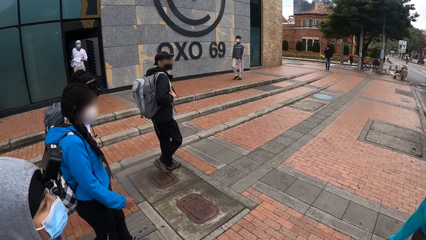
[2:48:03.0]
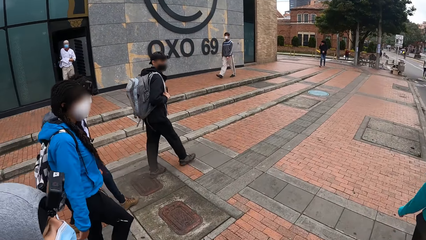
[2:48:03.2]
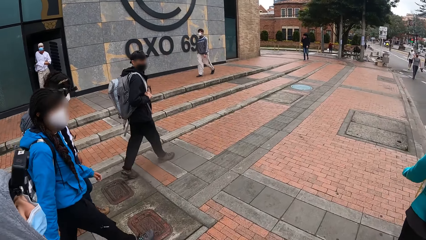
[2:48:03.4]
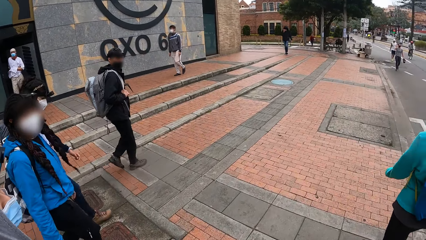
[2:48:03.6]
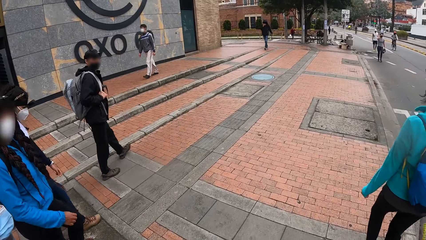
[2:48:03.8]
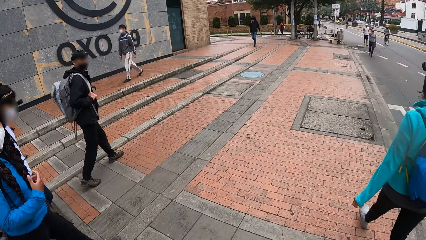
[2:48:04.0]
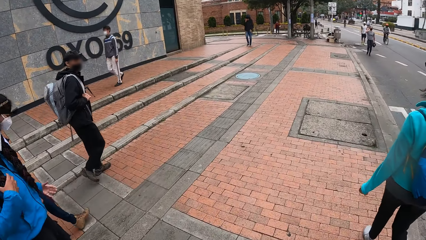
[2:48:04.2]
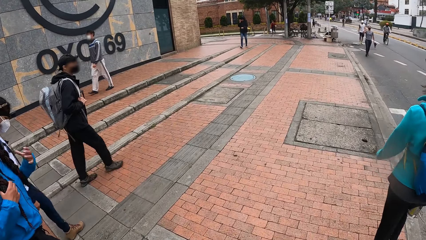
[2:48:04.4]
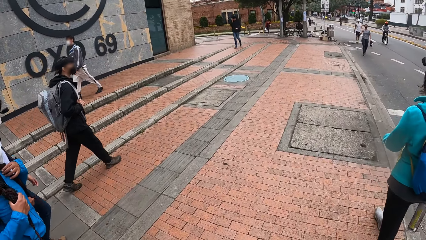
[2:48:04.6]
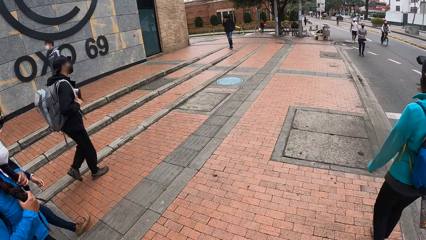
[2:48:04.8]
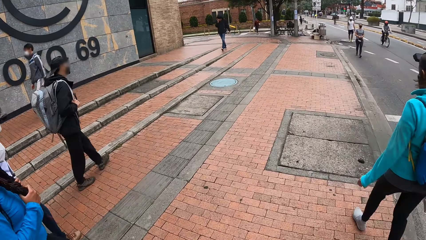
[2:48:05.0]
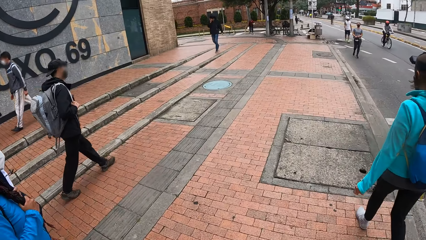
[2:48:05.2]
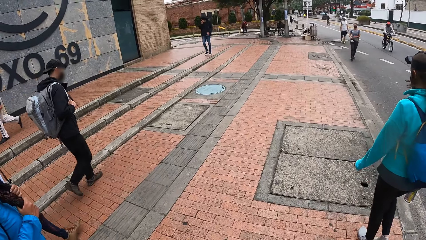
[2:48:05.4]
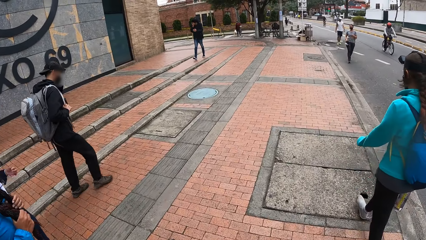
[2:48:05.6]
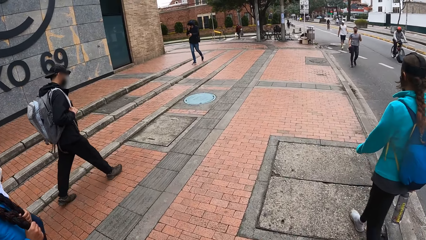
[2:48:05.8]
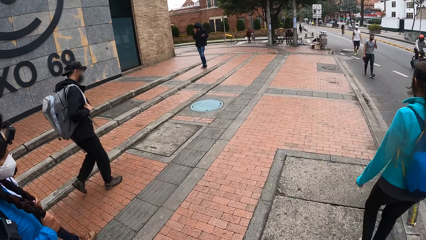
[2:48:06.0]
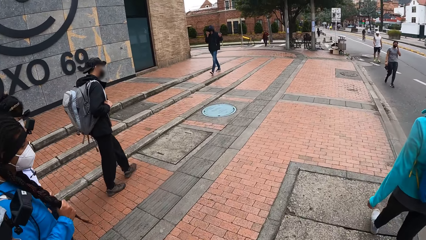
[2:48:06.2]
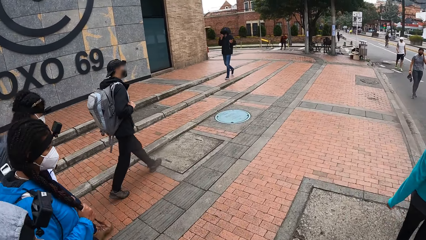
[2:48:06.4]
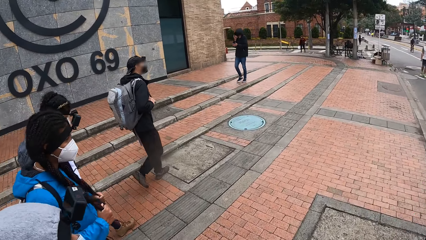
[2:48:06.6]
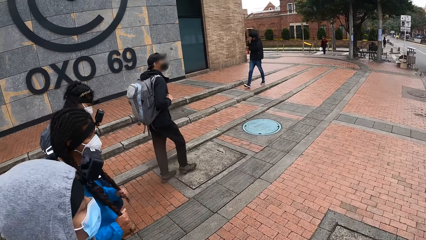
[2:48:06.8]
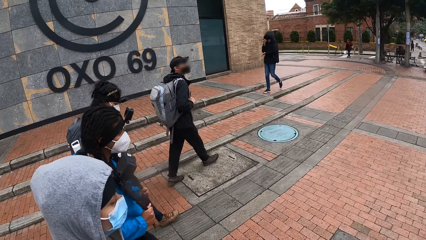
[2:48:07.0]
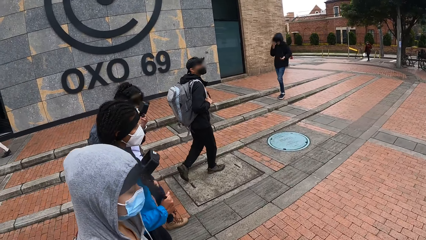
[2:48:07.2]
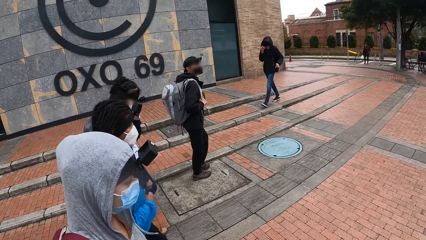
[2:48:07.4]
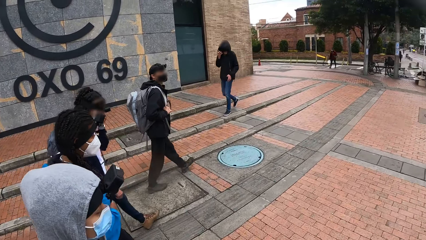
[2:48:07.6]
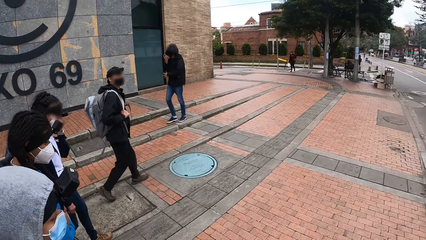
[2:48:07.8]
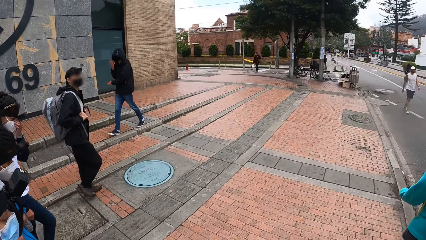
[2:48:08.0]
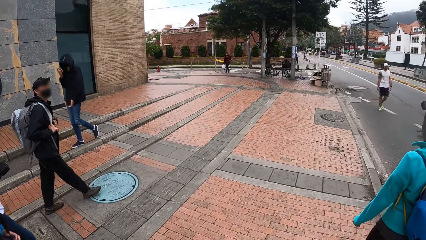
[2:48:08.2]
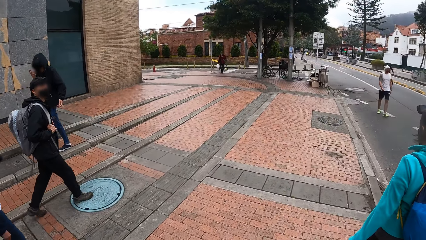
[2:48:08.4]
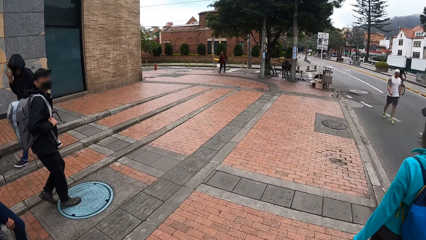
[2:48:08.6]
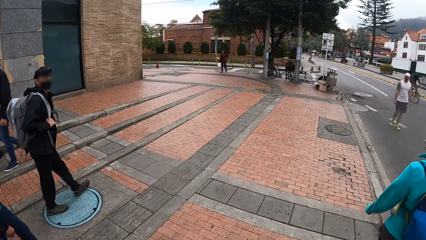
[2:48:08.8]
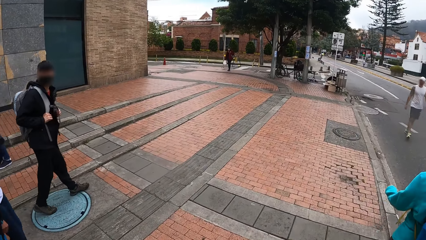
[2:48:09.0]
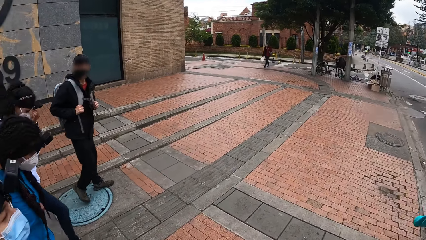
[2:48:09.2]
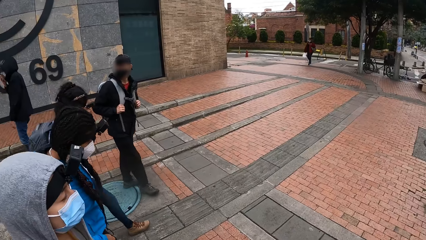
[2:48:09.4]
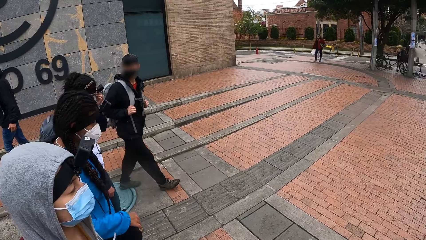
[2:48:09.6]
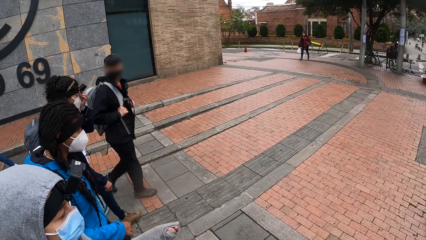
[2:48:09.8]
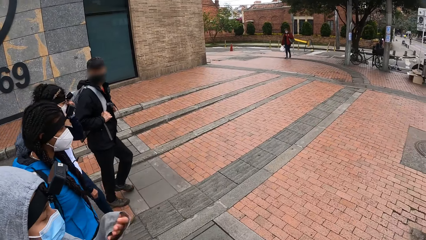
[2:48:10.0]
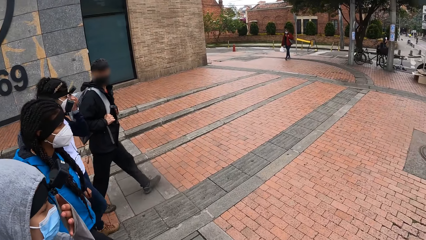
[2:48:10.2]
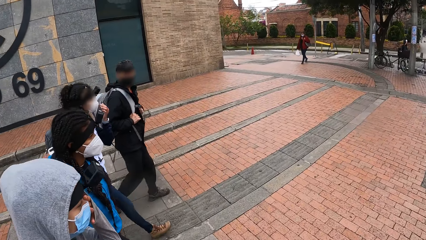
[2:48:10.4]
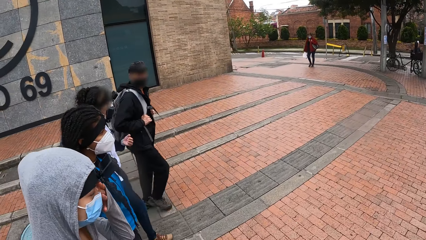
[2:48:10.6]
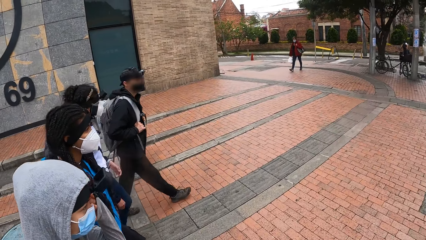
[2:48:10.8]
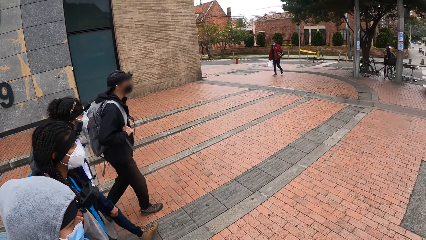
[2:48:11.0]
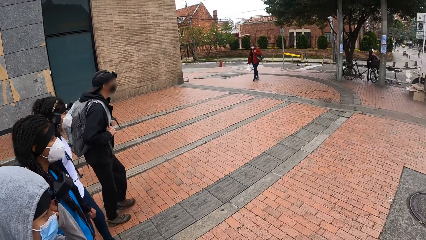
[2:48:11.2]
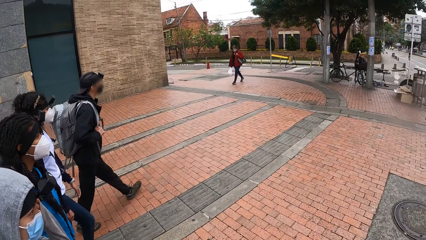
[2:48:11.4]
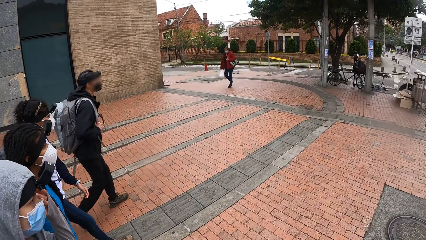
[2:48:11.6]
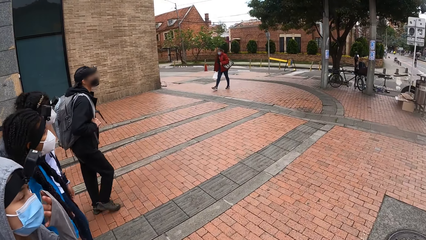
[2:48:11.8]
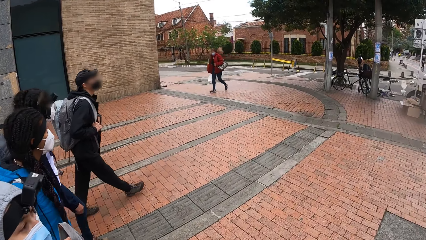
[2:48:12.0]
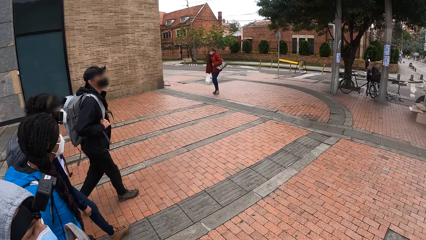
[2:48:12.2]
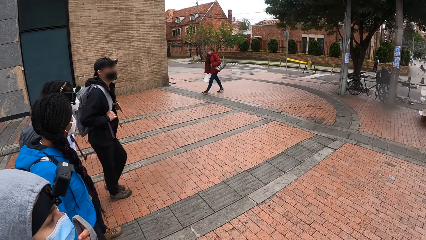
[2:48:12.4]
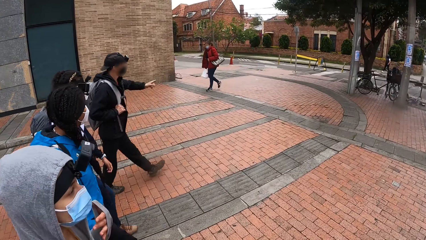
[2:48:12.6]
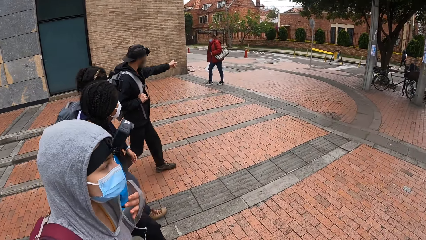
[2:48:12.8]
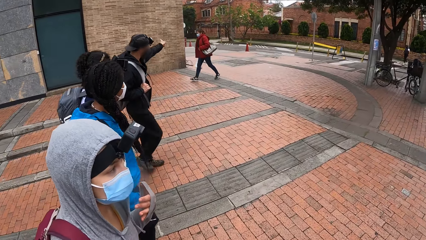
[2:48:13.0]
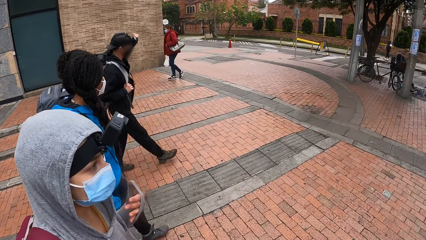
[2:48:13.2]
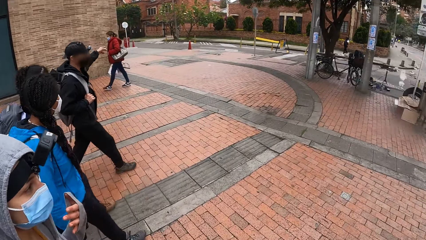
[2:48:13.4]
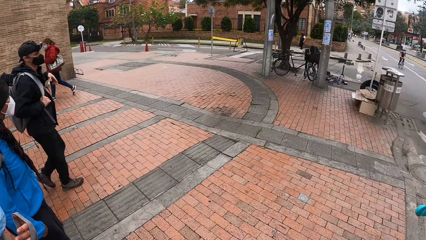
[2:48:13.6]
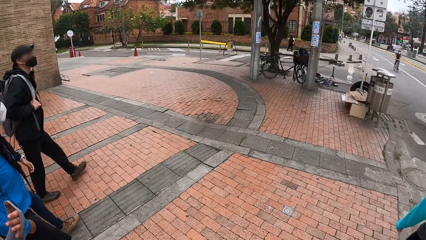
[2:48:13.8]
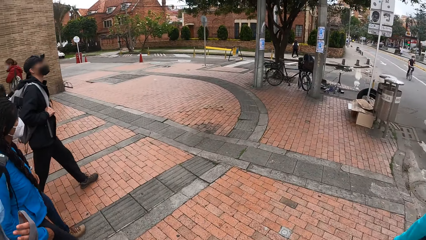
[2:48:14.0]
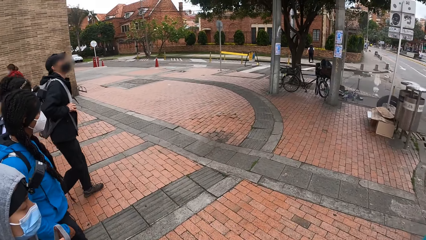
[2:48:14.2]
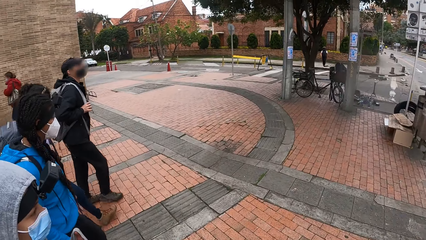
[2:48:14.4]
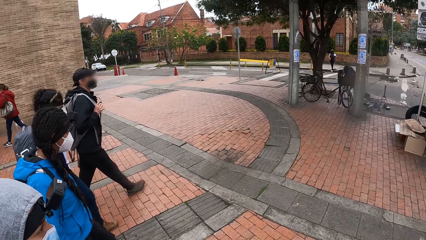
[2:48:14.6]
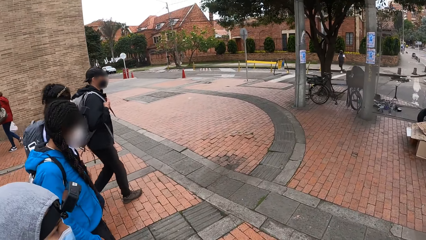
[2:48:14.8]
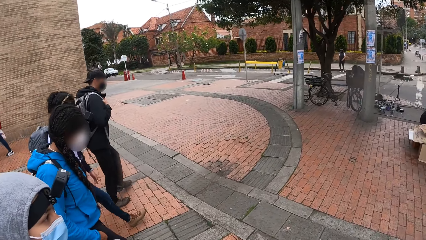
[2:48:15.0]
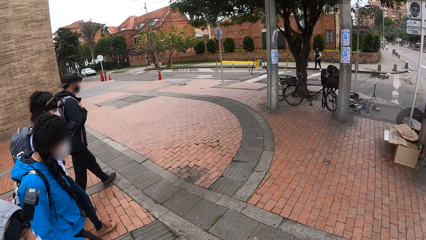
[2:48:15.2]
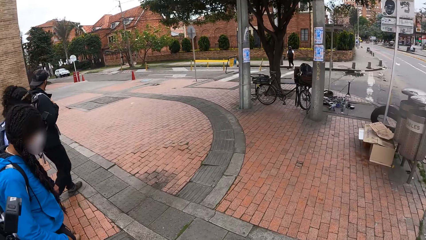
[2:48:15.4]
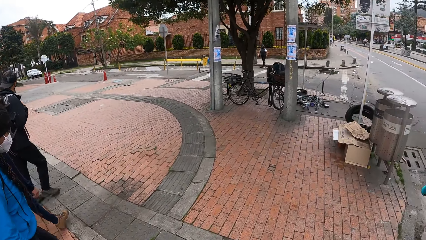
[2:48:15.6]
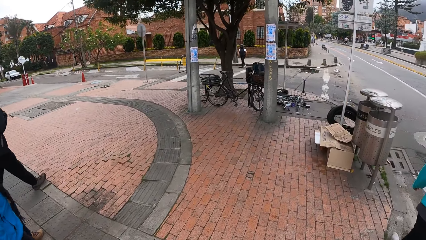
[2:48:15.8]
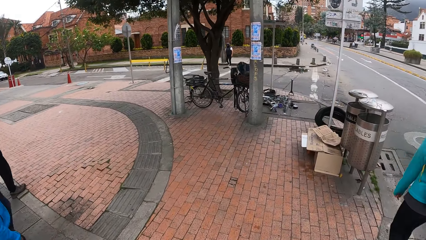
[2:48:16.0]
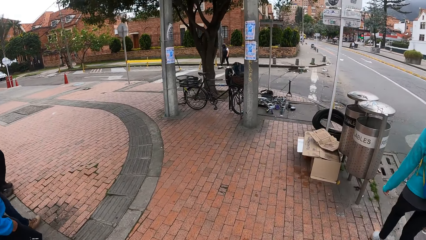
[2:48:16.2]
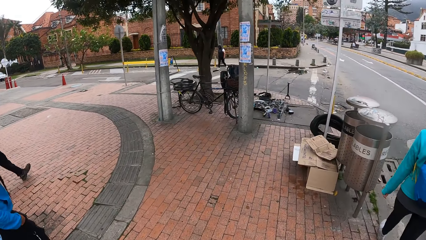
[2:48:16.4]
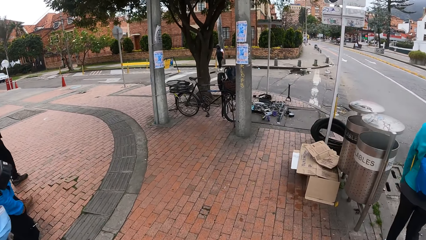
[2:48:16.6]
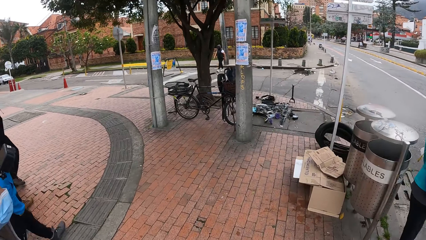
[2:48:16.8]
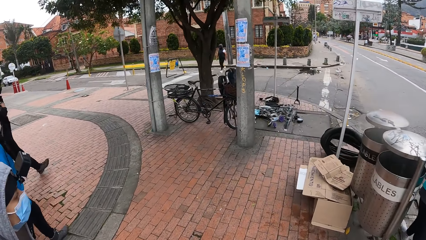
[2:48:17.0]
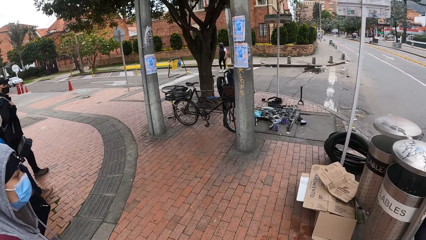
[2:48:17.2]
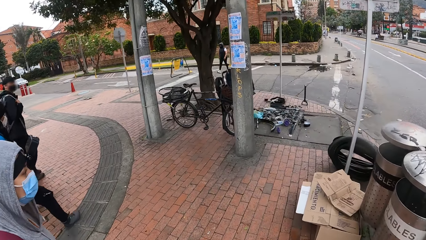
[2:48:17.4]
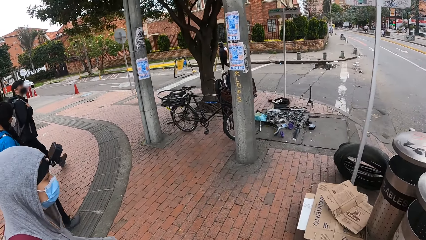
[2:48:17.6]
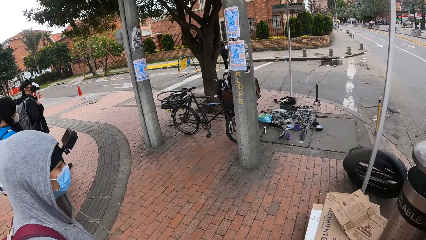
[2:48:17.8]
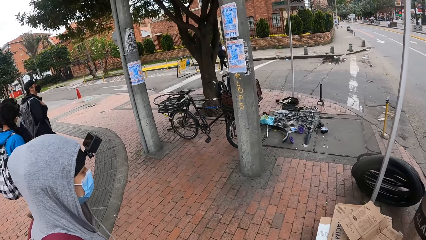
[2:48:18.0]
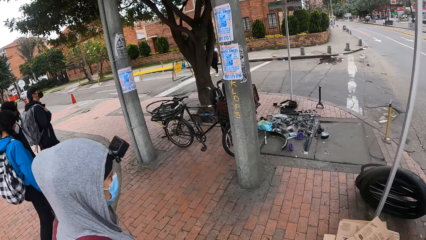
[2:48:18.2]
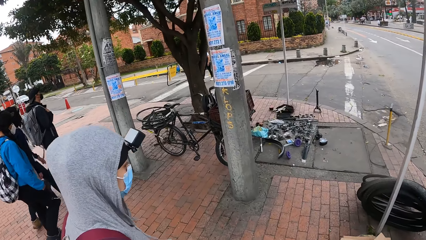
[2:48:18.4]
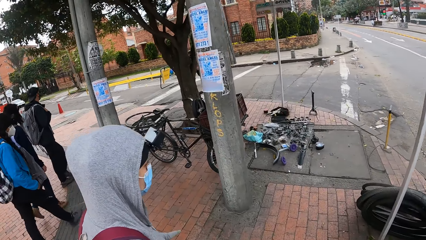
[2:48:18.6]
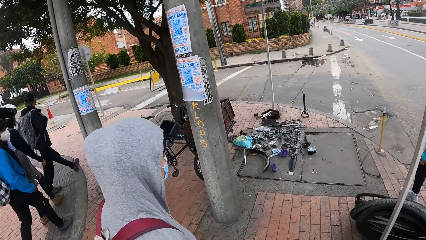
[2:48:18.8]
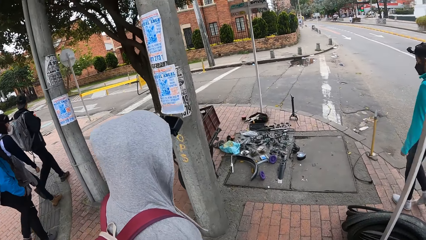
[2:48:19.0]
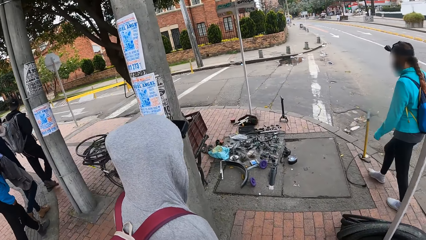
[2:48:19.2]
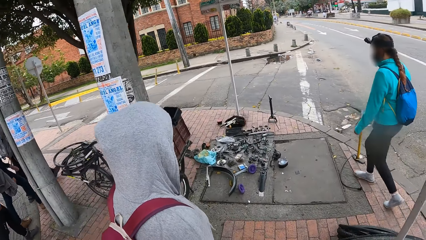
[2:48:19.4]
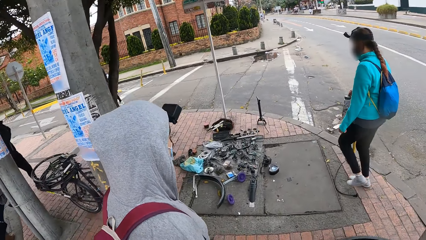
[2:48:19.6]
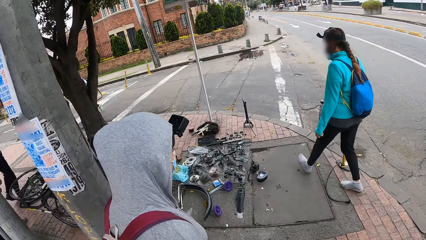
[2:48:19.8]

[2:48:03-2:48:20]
The man interacts with the group of people on the footpath. The camera wearer looks at a woman. They walk. The woman speaks to the camera wearer and walks.
